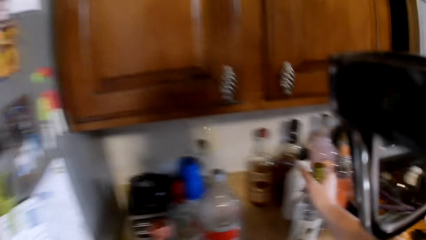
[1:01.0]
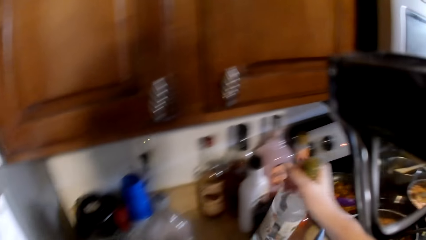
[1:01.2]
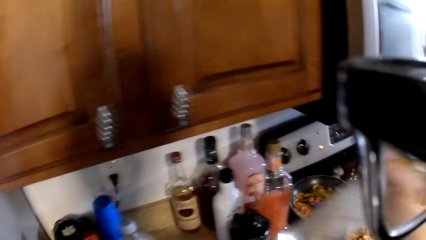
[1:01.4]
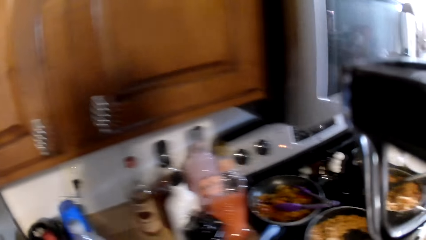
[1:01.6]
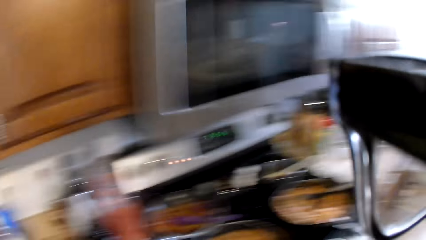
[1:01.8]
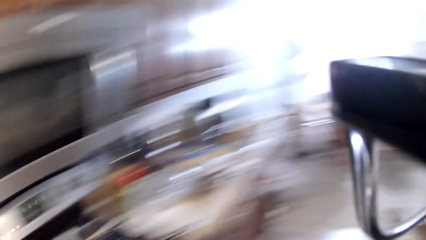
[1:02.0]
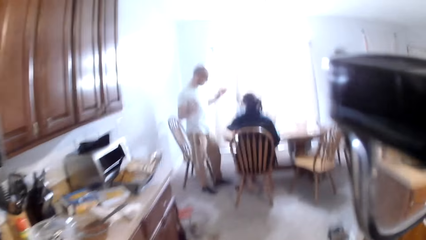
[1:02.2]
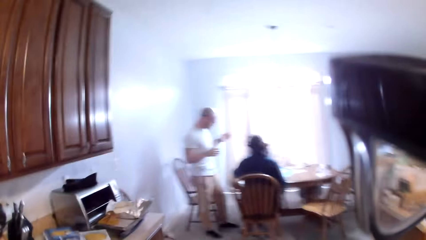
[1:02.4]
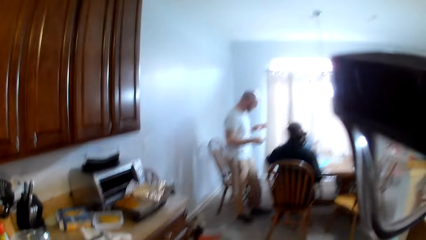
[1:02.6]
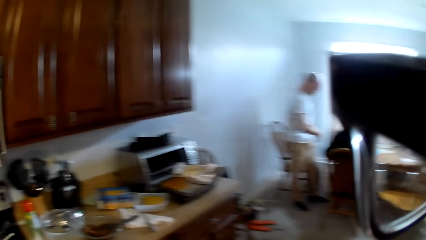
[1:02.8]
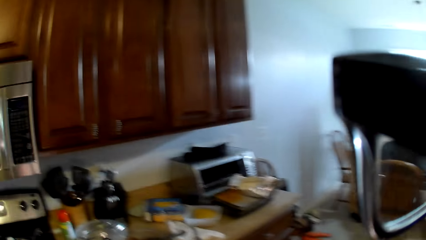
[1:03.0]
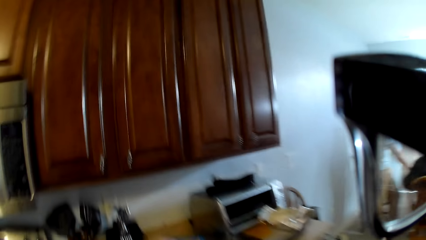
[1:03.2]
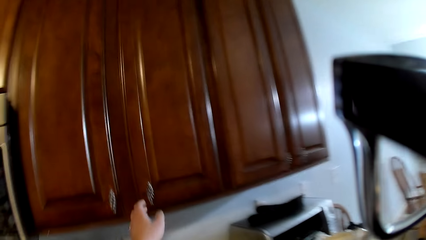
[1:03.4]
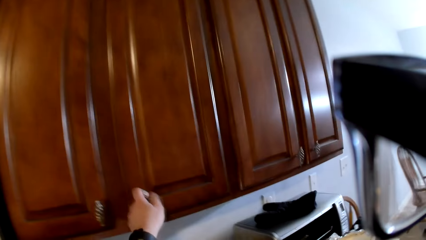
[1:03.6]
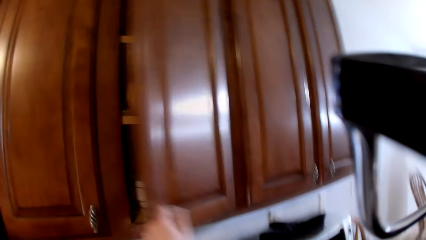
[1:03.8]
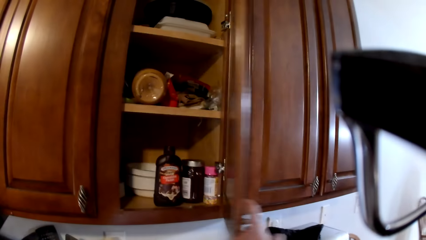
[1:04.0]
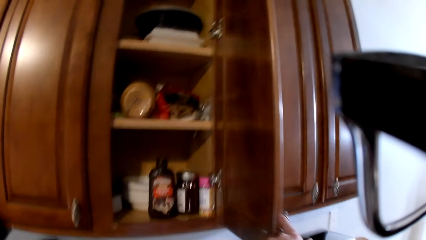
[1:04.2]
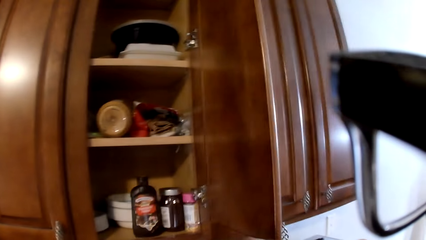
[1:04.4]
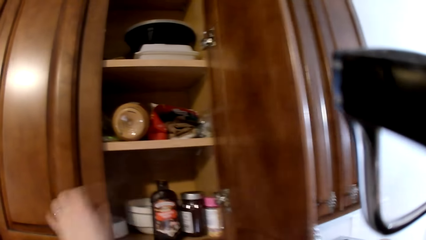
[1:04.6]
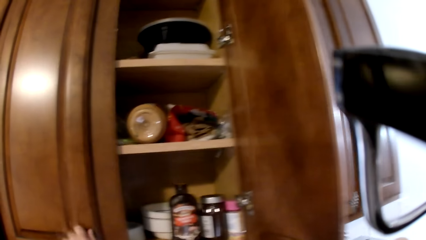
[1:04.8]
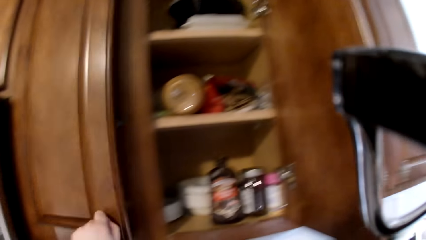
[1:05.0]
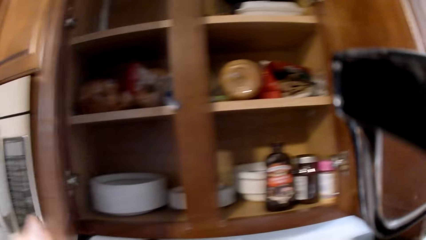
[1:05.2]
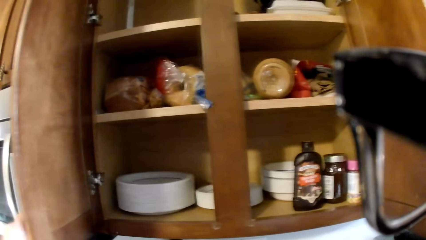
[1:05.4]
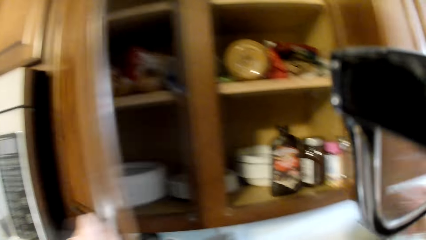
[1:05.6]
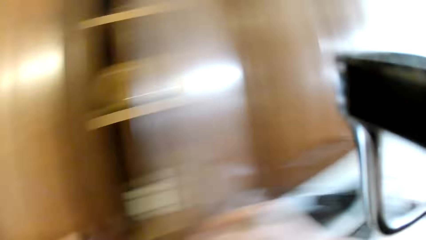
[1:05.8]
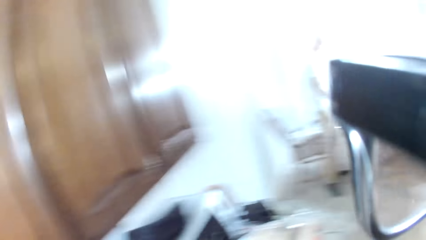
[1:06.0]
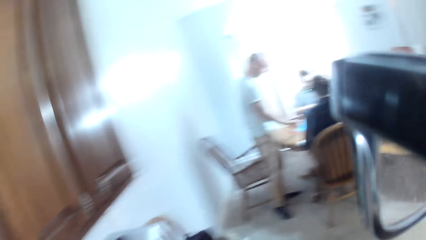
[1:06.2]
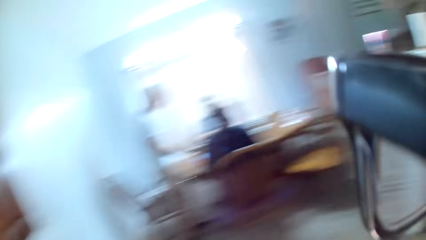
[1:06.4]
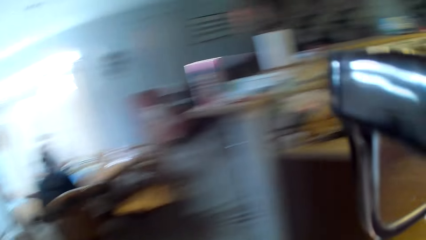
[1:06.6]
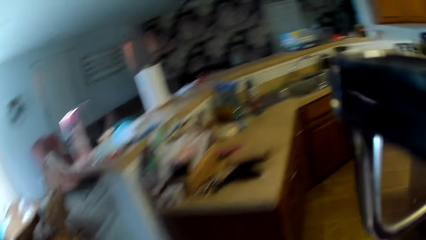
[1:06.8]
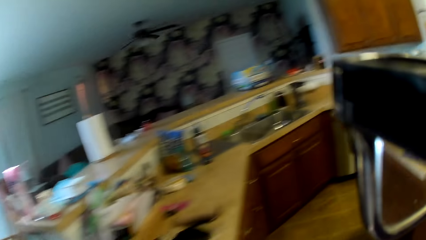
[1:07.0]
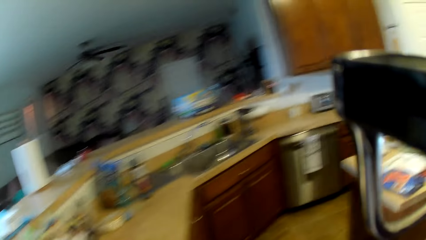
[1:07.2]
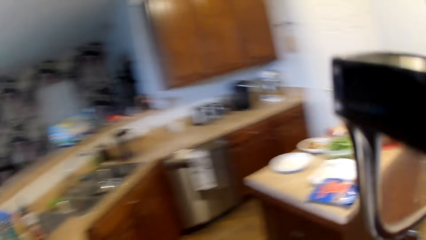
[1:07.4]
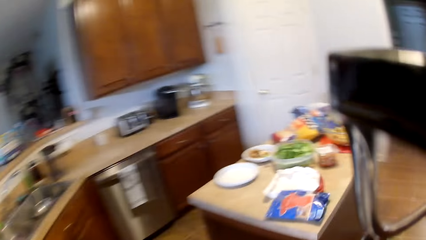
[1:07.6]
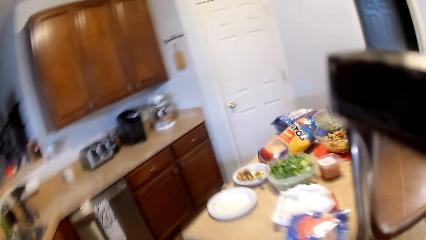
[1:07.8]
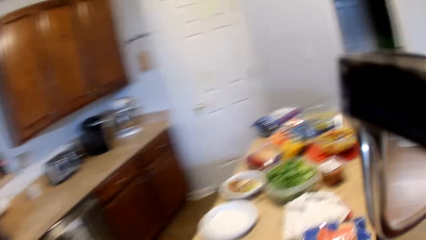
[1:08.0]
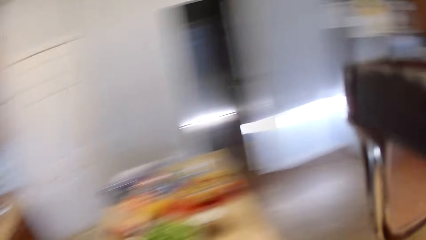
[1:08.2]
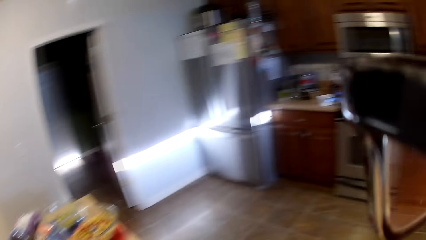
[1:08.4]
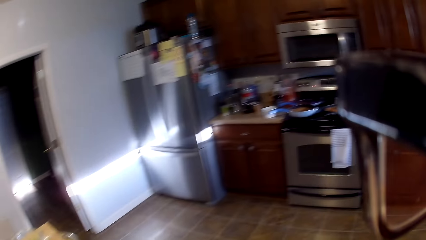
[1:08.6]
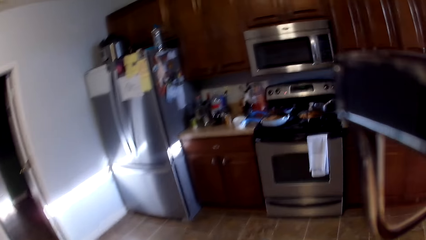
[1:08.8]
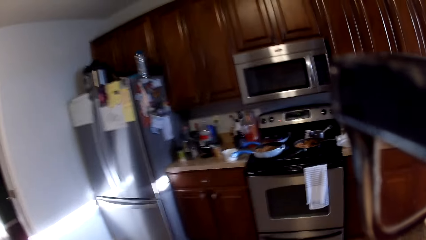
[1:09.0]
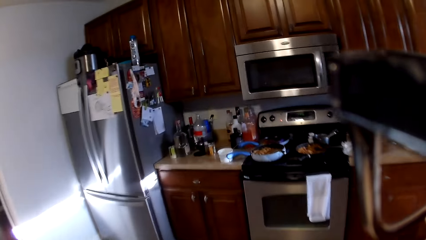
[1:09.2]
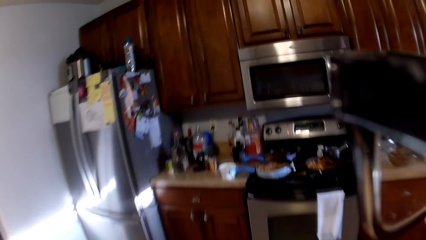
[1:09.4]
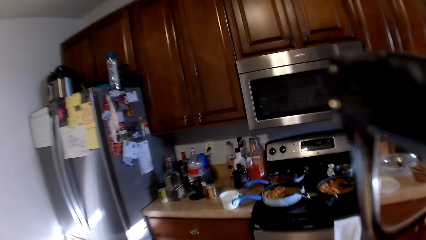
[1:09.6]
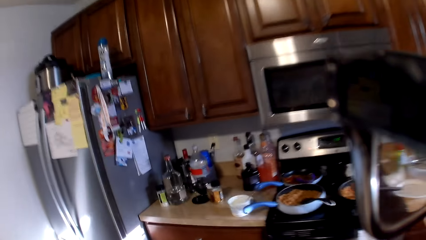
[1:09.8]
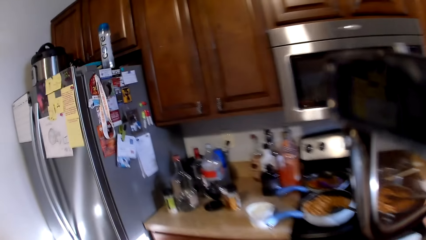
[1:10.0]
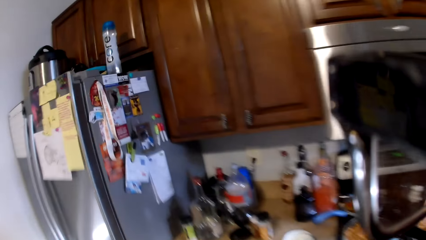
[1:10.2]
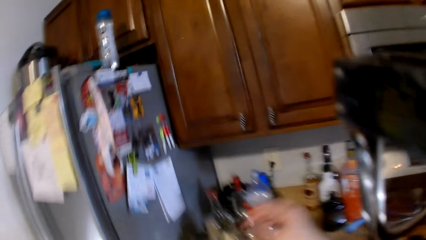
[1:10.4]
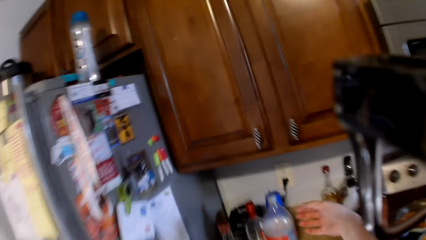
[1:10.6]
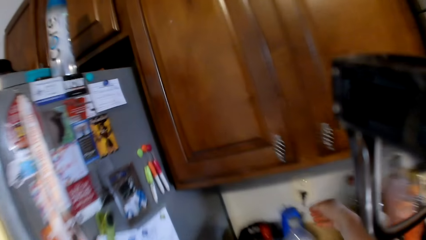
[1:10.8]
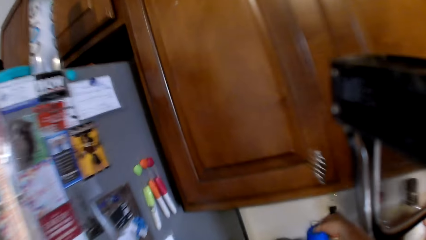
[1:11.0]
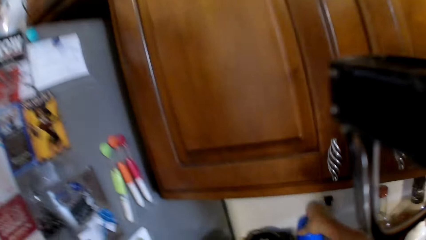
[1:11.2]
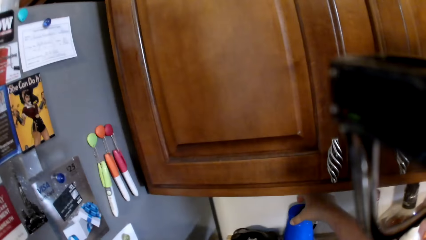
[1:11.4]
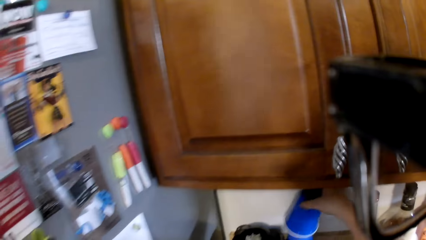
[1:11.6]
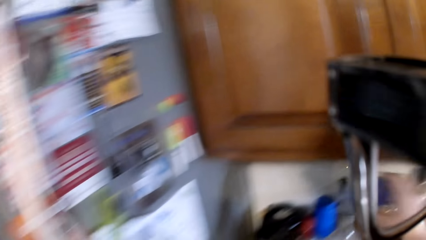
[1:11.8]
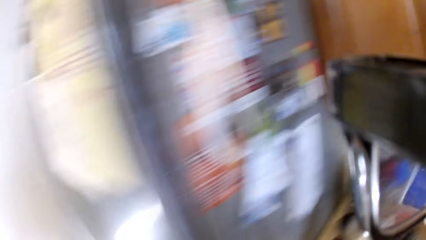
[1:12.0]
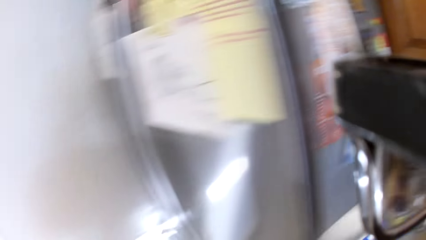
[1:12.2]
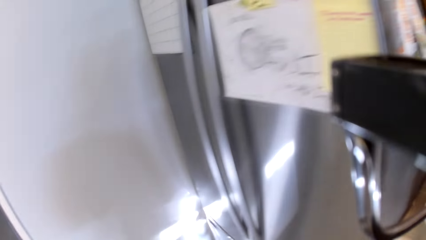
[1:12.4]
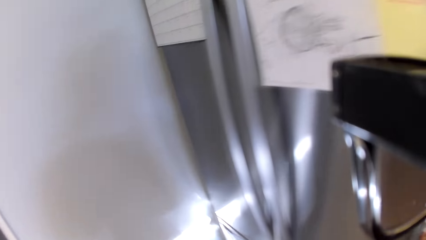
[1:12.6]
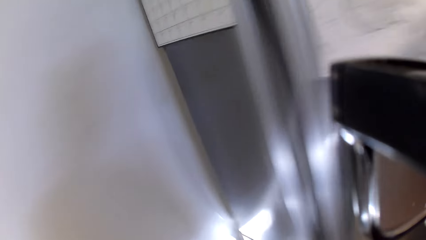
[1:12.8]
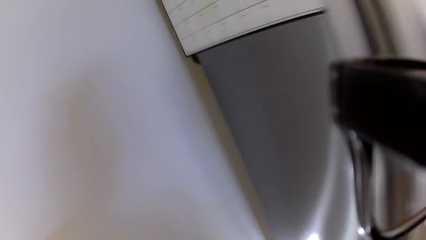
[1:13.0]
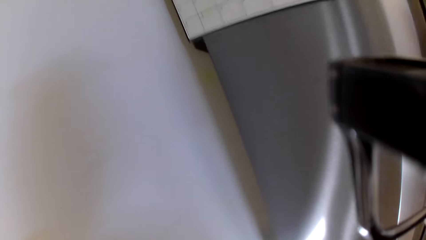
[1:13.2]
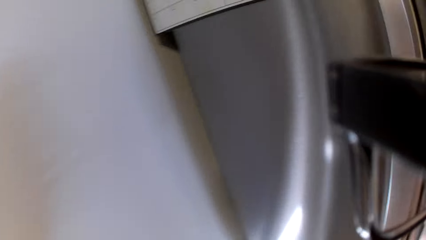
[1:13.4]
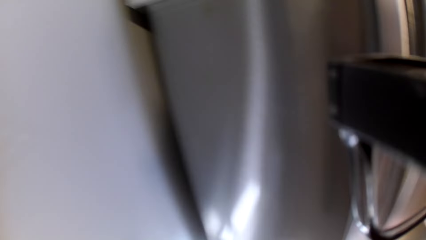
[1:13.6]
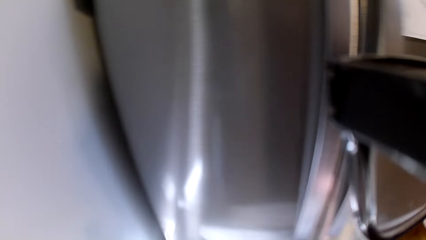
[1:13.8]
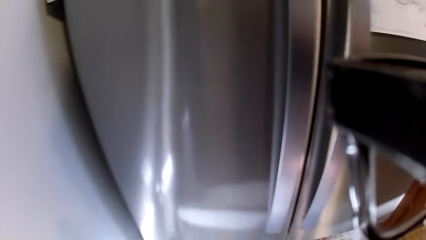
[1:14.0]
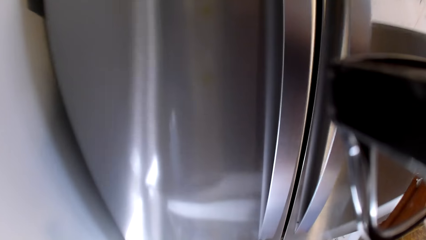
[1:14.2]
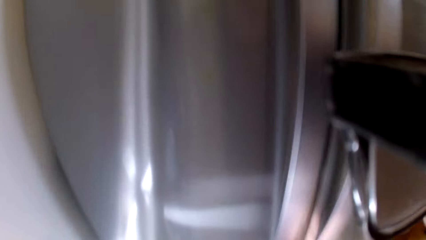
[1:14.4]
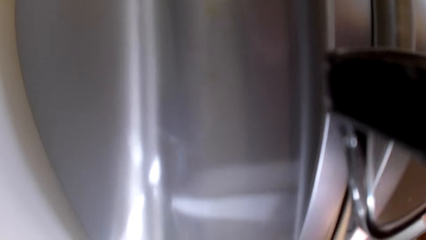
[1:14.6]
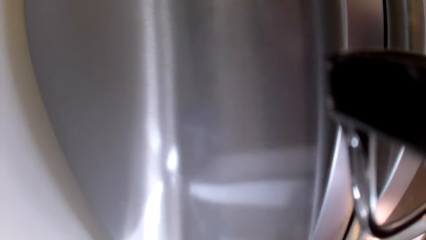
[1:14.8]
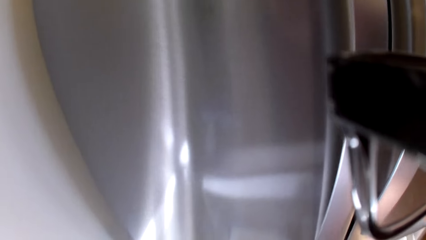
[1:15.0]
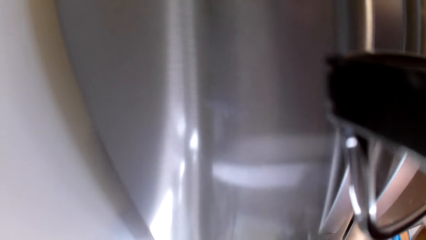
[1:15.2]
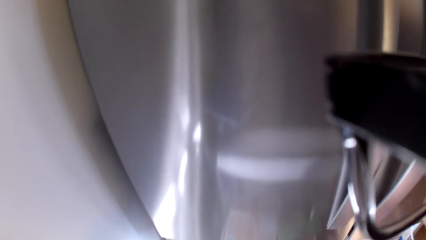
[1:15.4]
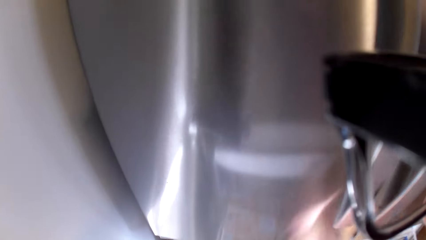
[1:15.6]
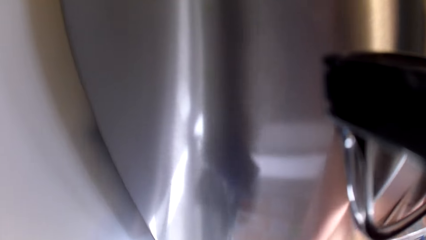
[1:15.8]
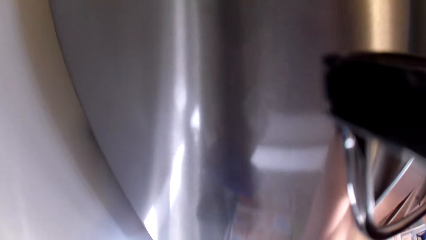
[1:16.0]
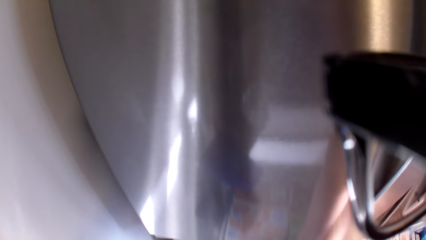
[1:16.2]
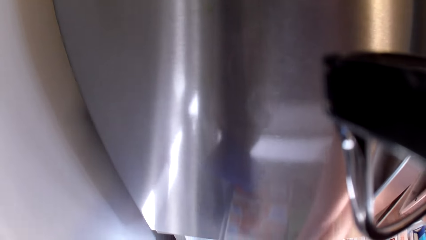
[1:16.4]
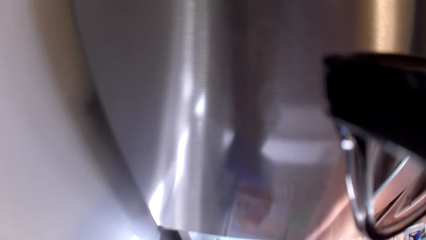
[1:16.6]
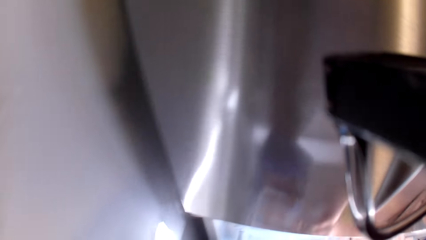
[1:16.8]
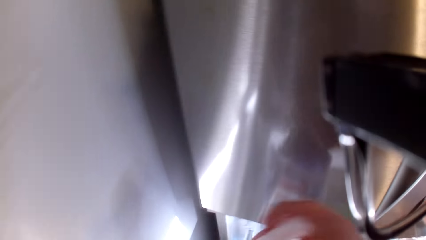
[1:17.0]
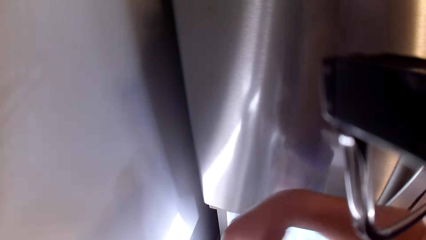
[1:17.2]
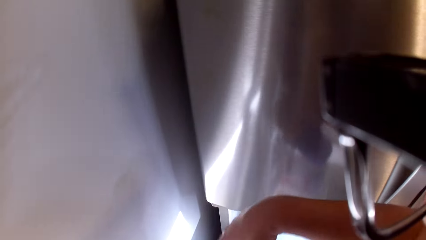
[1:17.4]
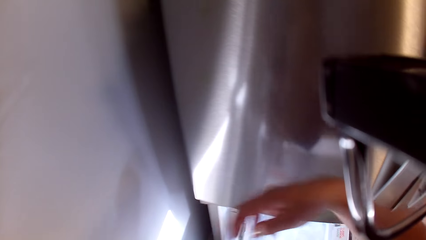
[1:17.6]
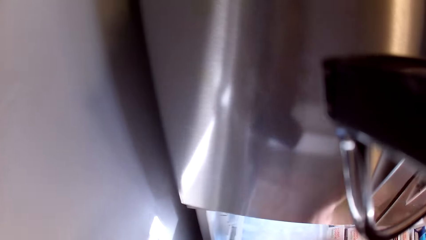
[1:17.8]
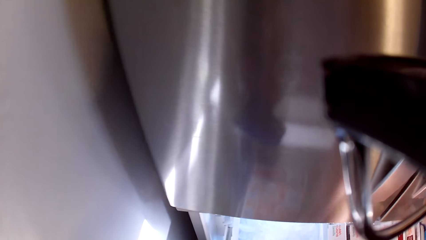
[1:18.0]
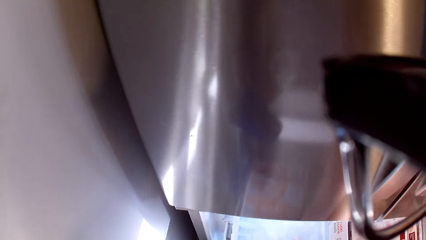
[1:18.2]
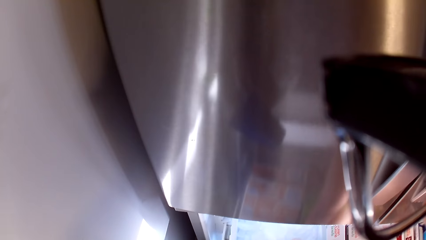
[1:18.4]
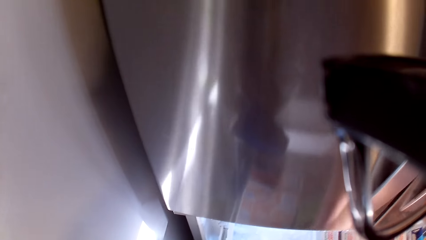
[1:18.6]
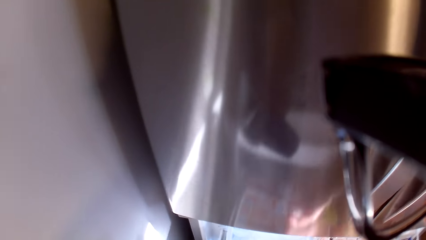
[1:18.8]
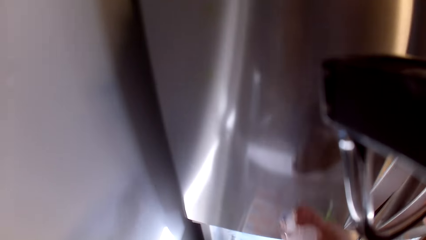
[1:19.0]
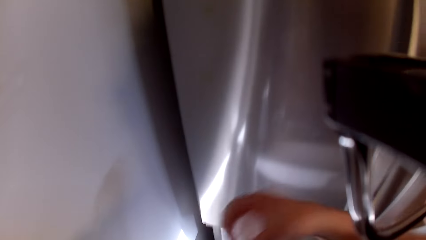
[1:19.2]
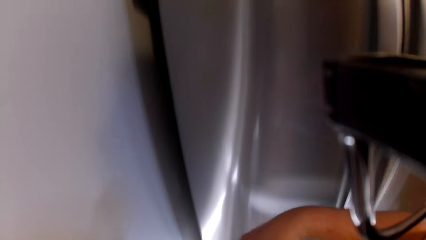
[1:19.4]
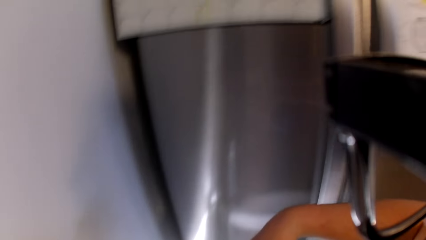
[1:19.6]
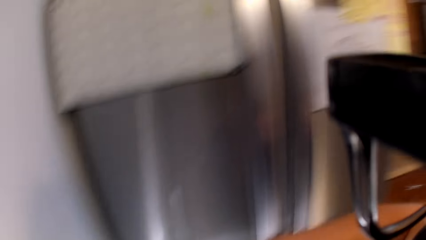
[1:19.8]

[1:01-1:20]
The camera wearer picks up a bottle of something. They carry the bottle. They open the kitchen cabinet. They close the cabinet. They walk around the kitchen. They pick up the party cups. They put ice cubes in the cup.
